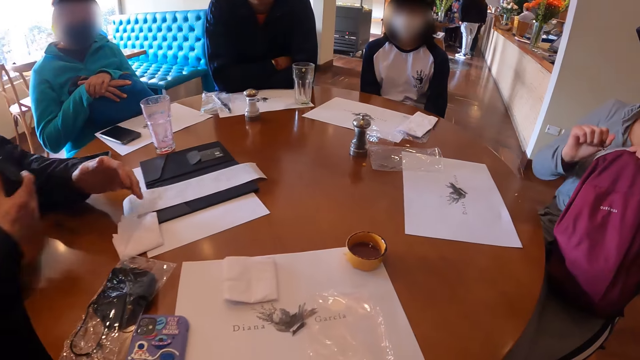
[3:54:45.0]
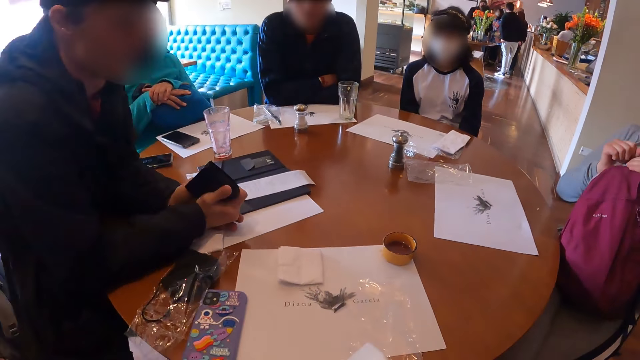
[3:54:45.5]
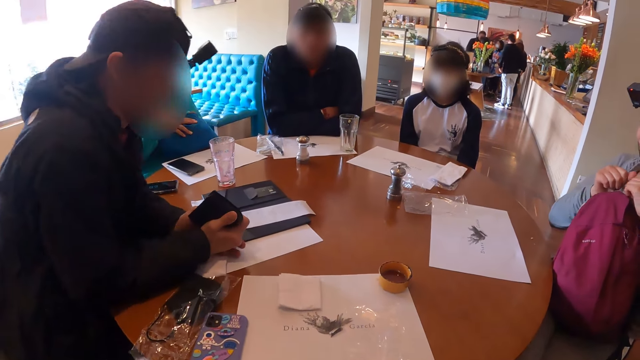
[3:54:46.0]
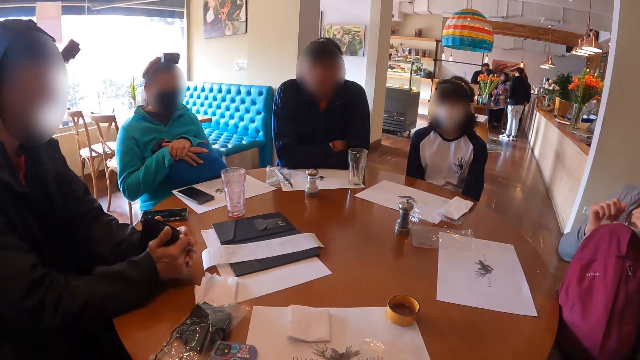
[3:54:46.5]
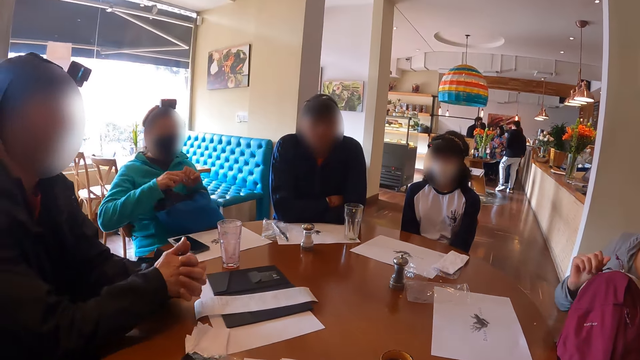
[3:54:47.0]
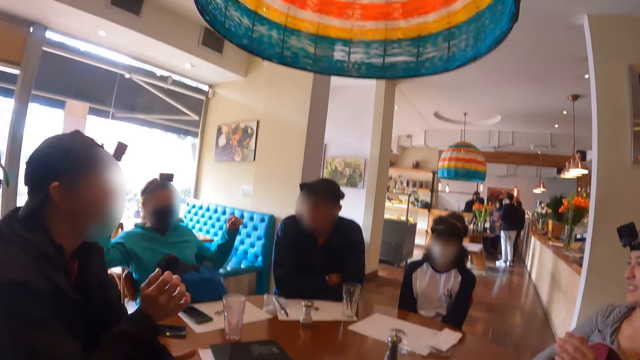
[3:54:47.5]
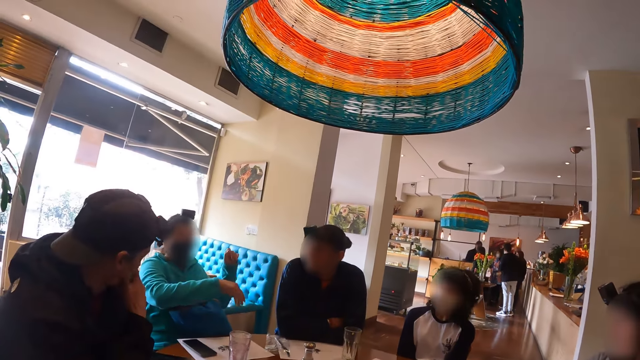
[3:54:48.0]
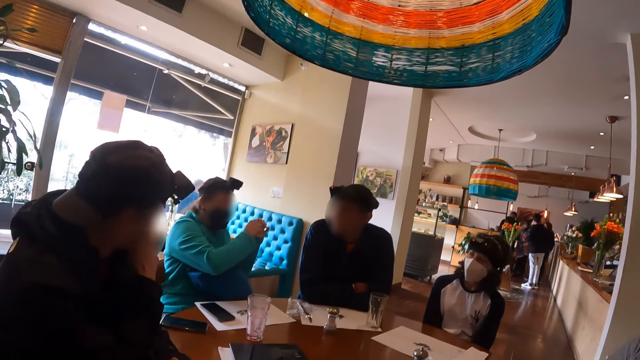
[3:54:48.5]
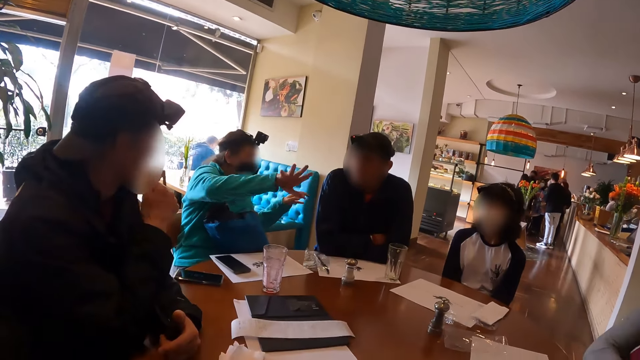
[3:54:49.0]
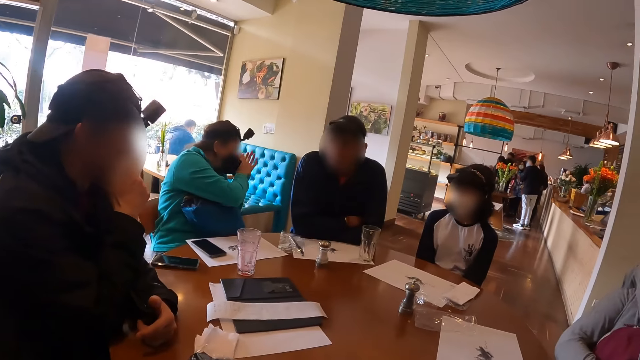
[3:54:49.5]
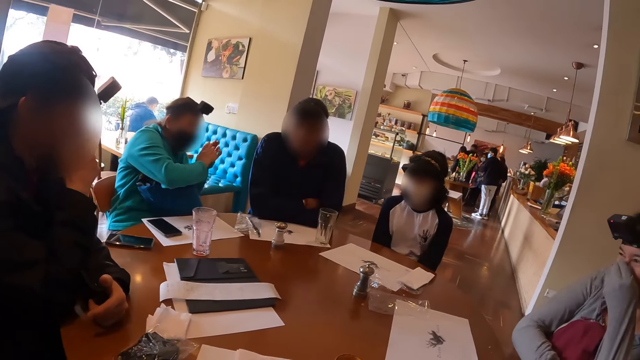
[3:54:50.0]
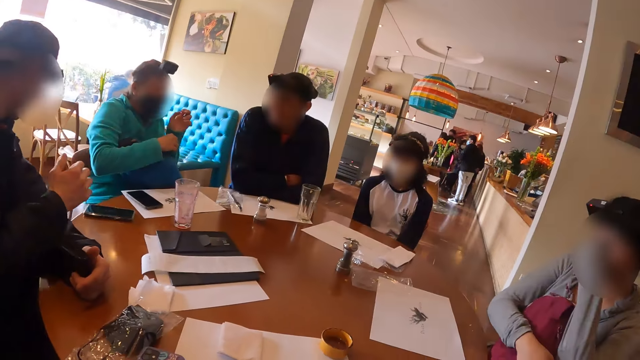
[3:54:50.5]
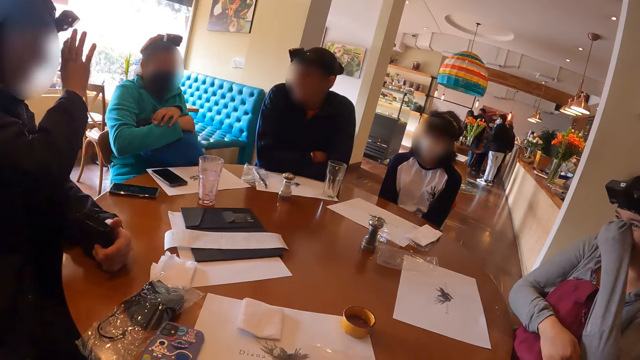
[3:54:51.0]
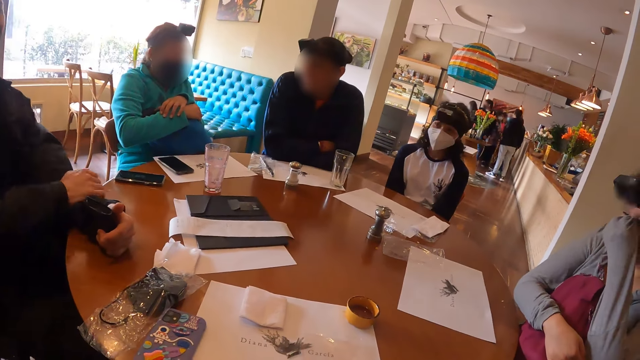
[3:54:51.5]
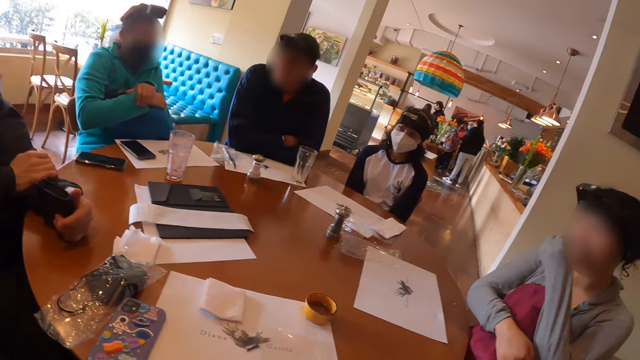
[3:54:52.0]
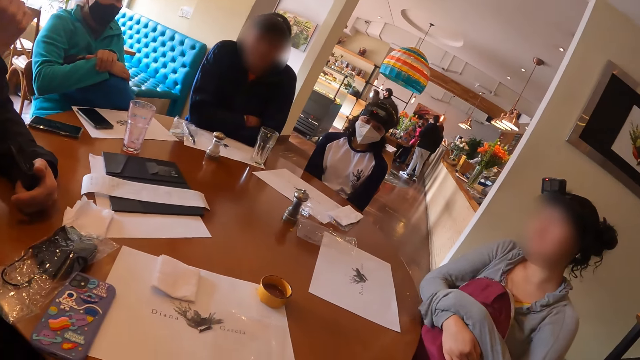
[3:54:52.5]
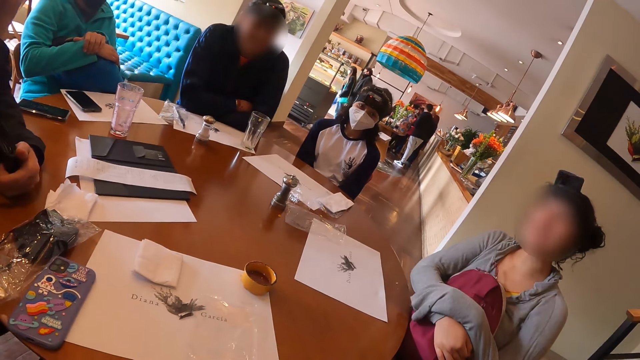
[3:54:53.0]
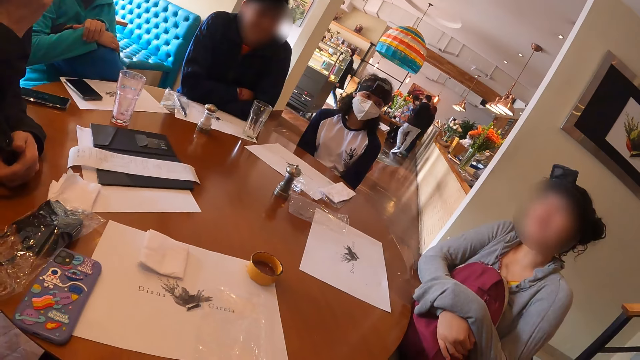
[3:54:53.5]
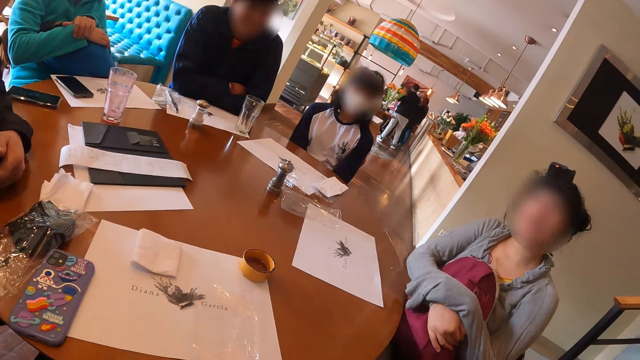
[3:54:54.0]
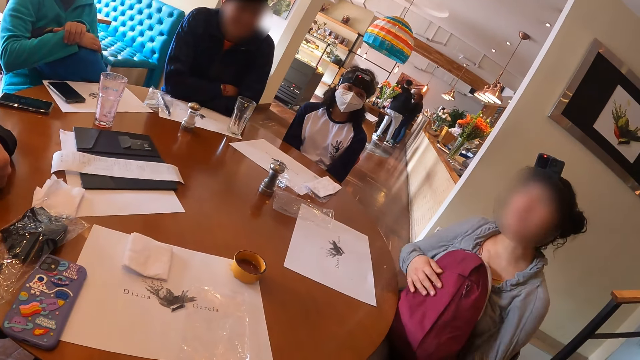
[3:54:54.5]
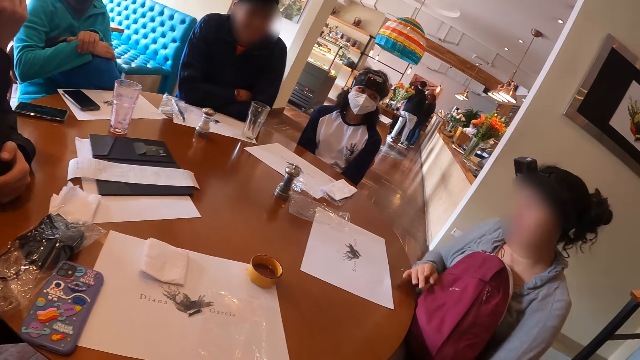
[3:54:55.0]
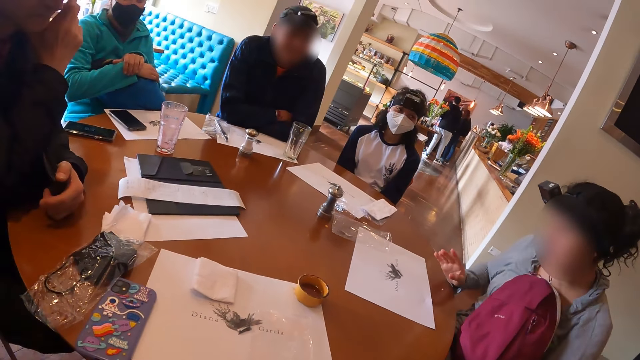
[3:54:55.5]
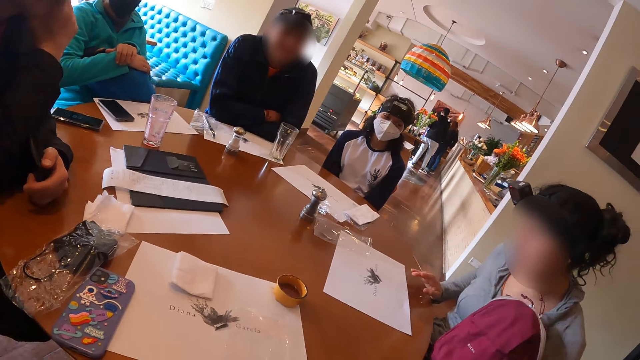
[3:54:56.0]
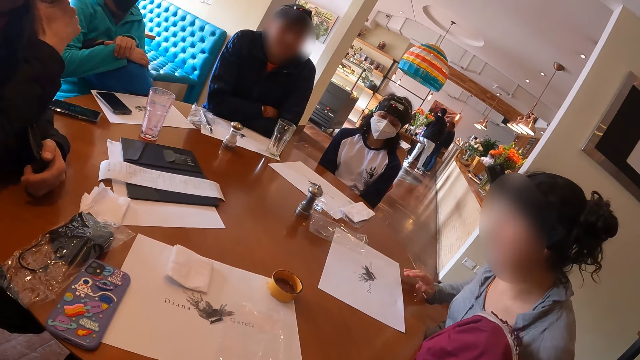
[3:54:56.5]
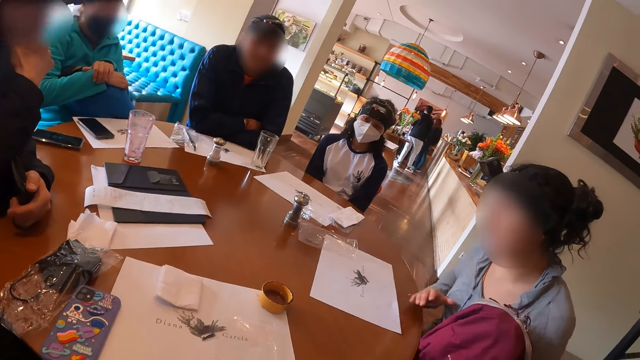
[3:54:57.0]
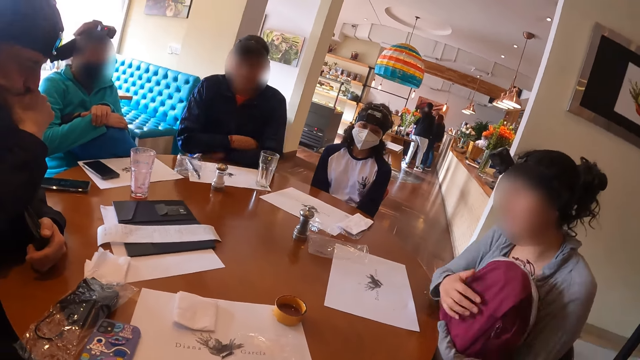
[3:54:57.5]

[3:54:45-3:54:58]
The man moves the bill book on the table with his left hand. The woman converses with the group of people at the table. The camera wearer looks around. The lady talks with people.

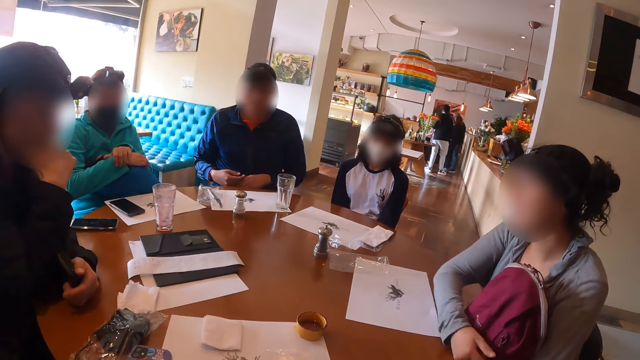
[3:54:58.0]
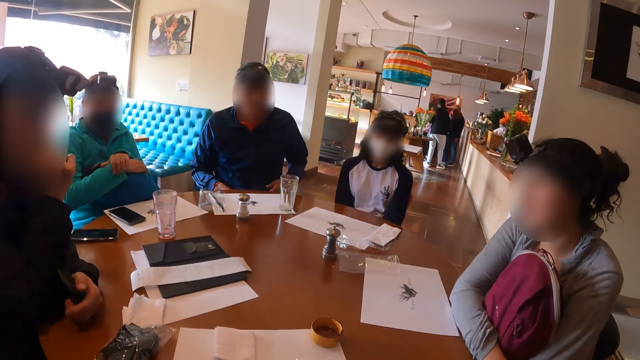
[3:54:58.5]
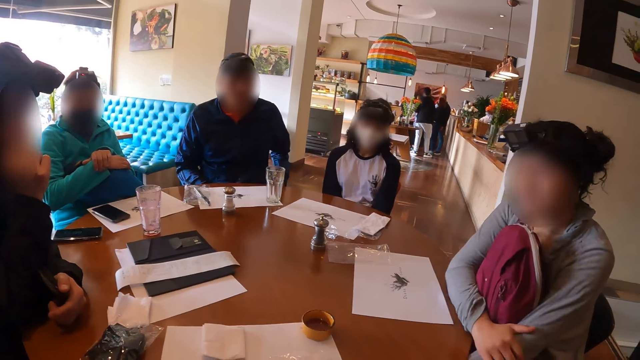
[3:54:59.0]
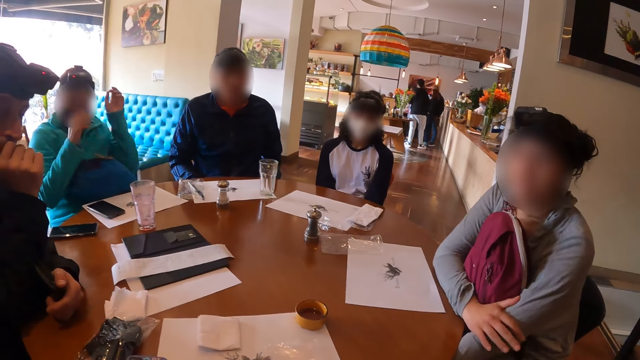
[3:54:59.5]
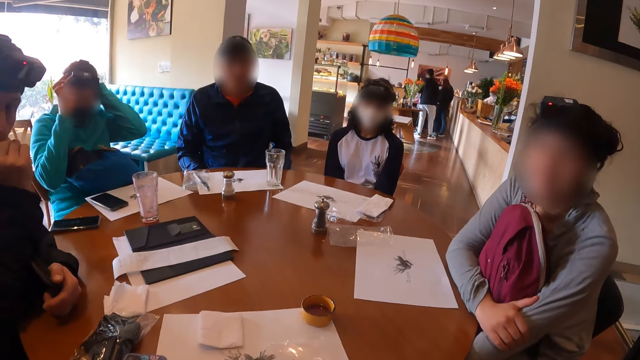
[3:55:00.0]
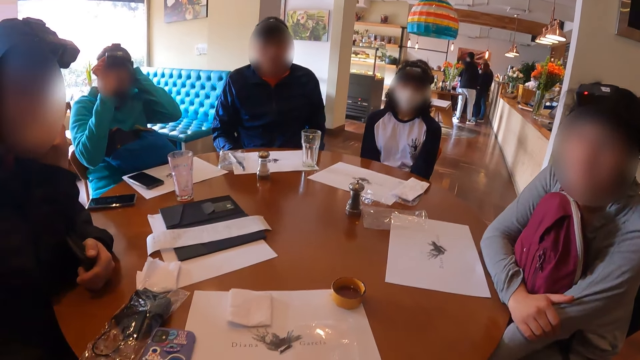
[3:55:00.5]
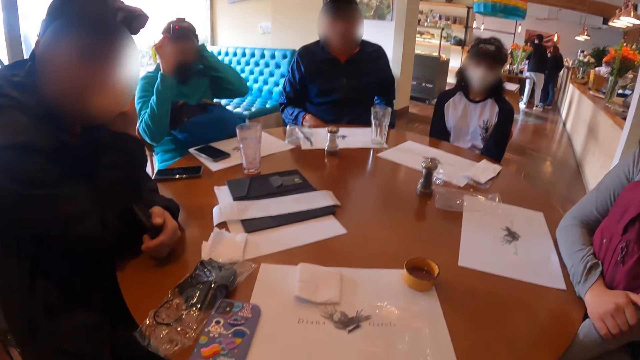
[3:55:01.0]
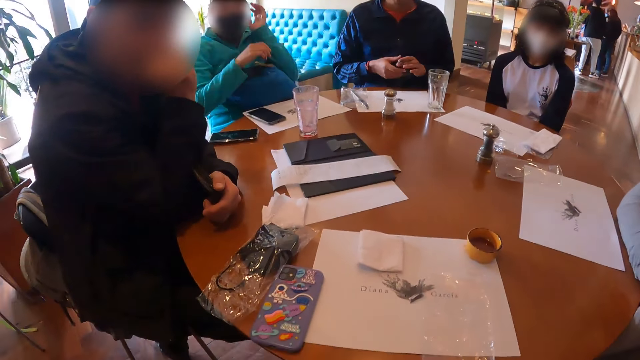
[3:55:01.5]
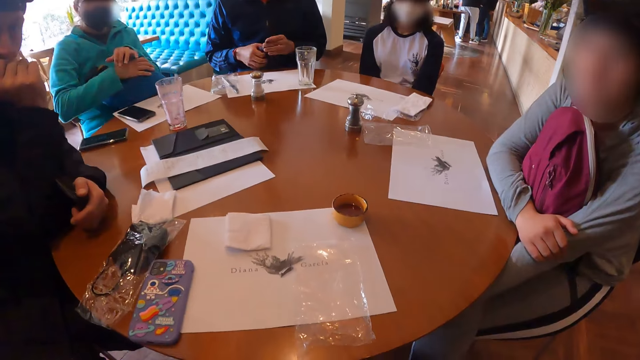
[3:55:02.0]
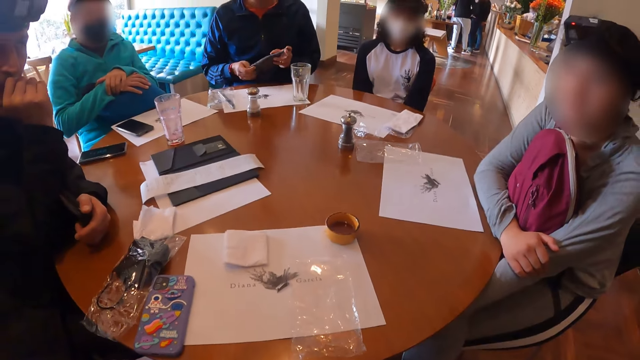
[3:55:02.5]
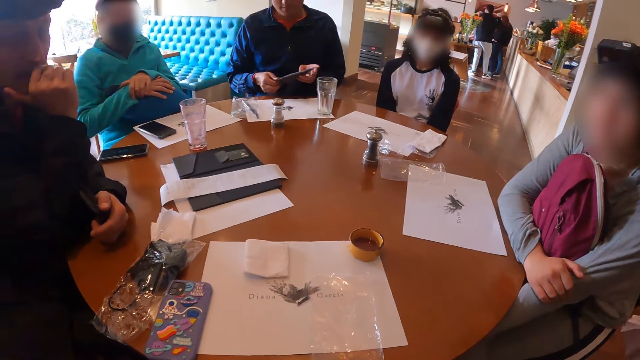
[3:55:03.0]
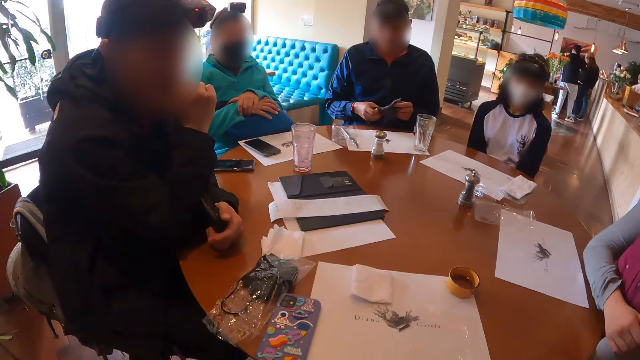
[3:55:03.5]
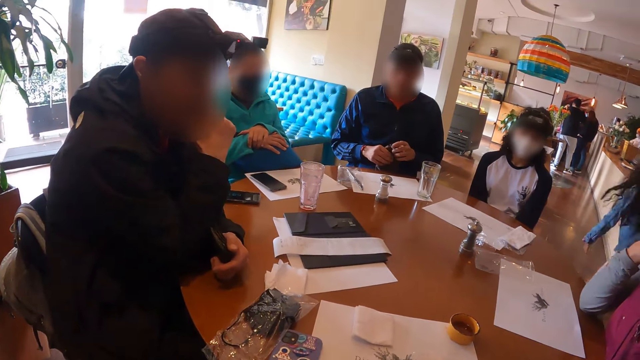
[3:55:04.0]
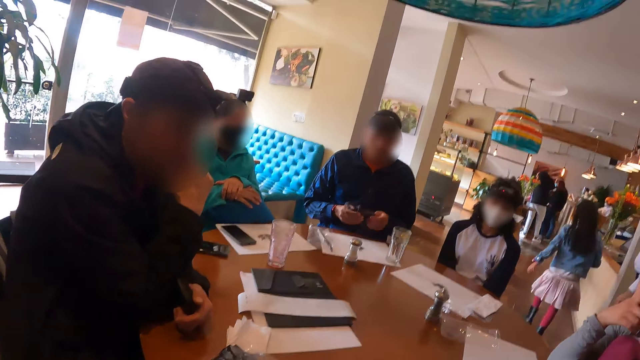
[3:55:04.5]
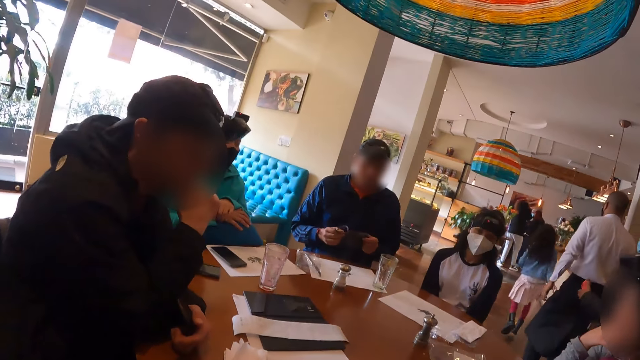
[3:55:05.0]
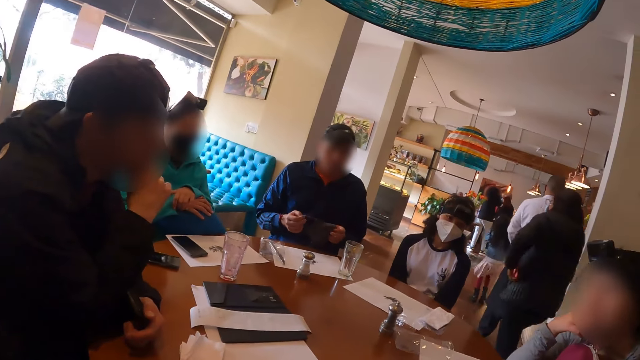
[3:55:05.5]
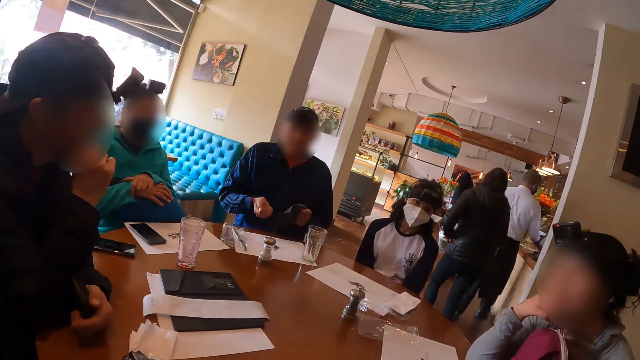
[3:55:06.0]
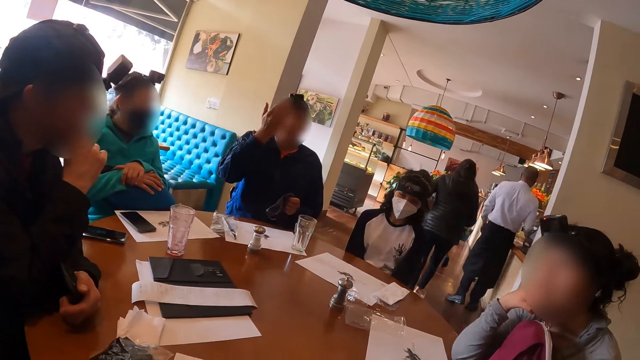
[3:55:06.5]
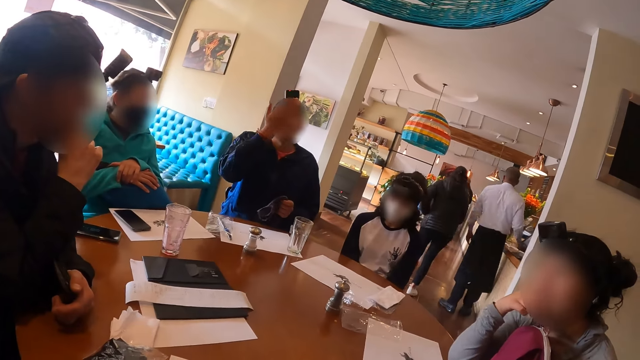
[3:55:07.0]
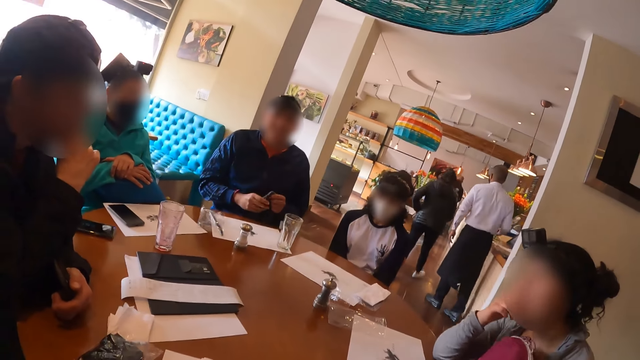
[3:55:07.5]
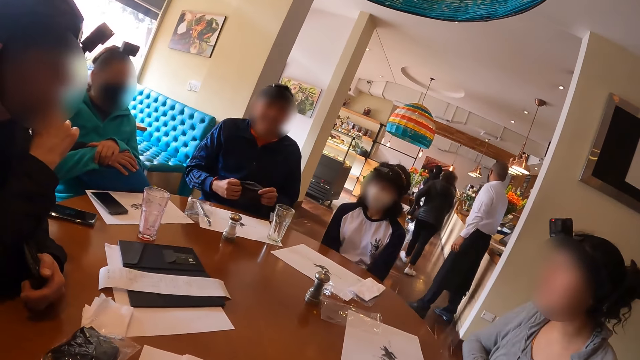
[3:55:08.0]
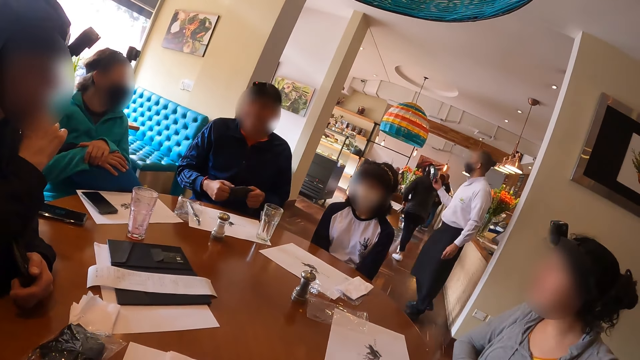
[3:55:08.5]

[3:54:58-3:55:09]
The man brings out a face mask from his pocket with his left hand. The camera wearer interacts with people. The man raises up his right hand.
